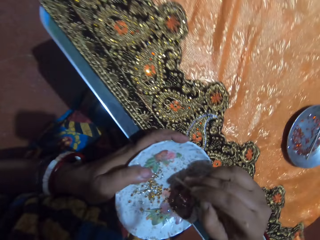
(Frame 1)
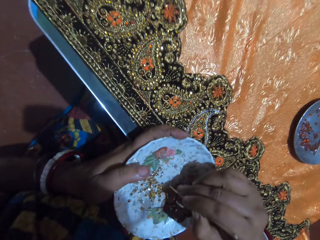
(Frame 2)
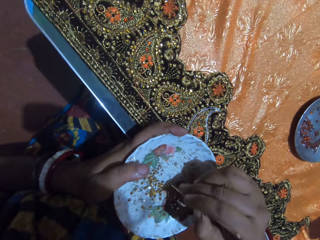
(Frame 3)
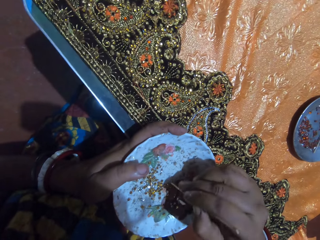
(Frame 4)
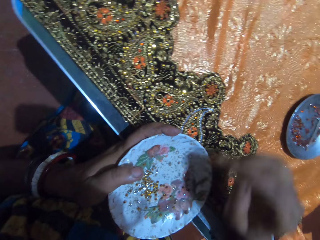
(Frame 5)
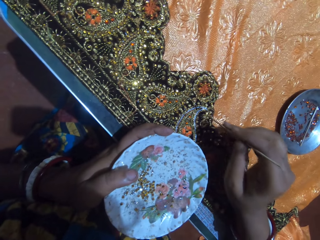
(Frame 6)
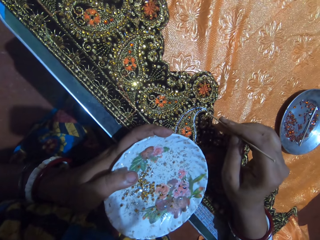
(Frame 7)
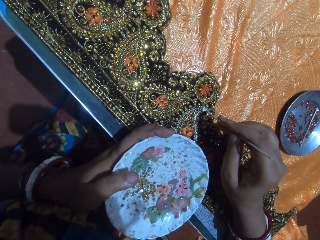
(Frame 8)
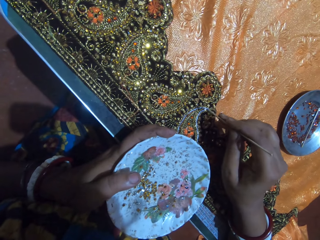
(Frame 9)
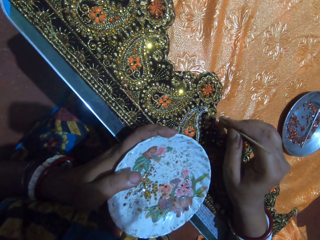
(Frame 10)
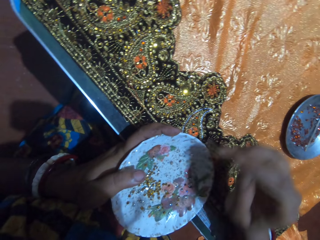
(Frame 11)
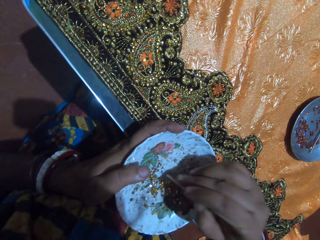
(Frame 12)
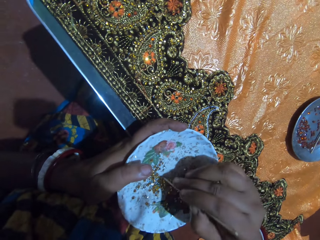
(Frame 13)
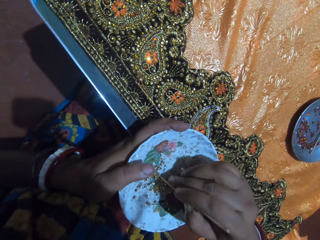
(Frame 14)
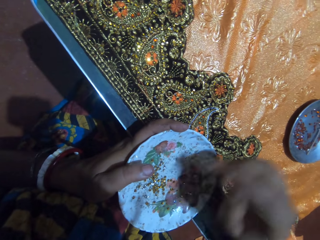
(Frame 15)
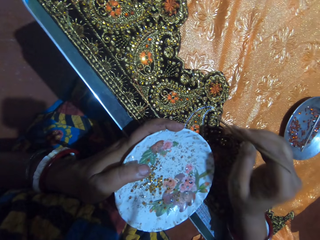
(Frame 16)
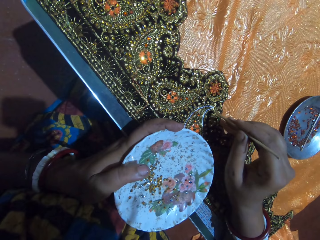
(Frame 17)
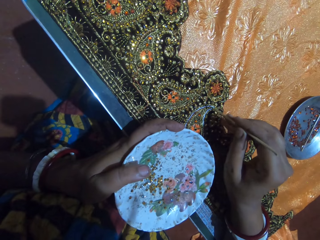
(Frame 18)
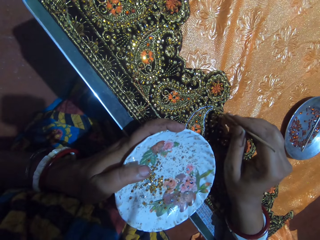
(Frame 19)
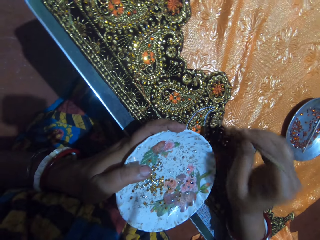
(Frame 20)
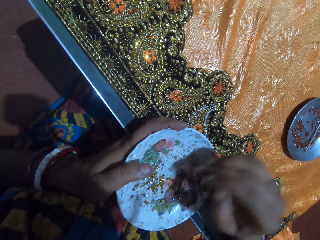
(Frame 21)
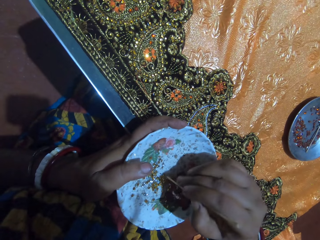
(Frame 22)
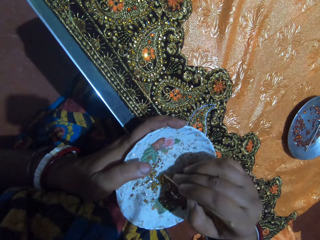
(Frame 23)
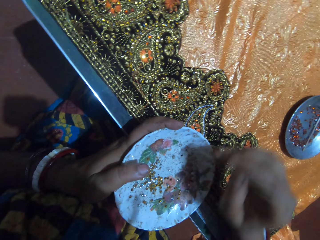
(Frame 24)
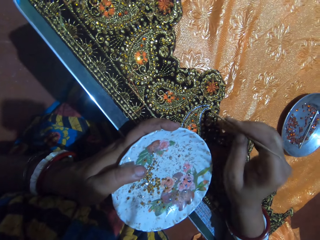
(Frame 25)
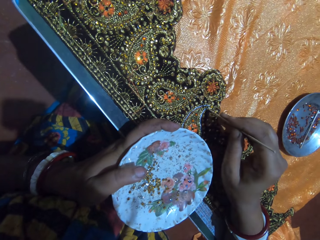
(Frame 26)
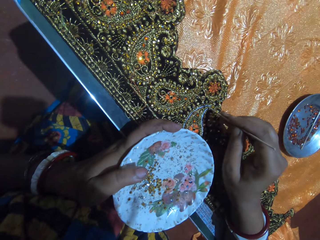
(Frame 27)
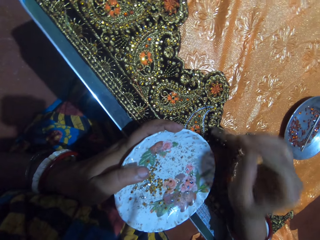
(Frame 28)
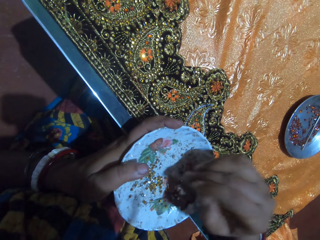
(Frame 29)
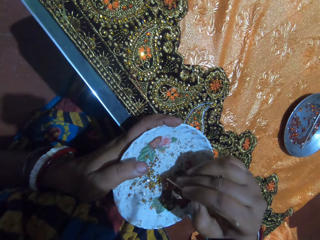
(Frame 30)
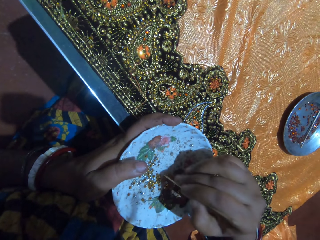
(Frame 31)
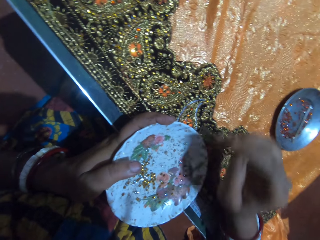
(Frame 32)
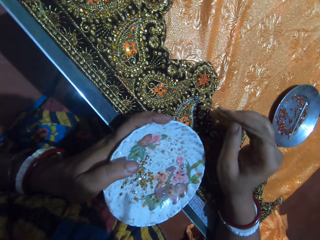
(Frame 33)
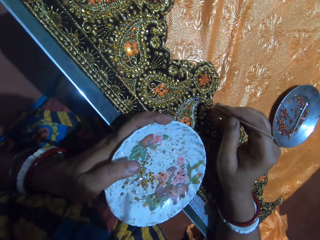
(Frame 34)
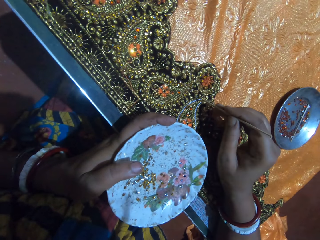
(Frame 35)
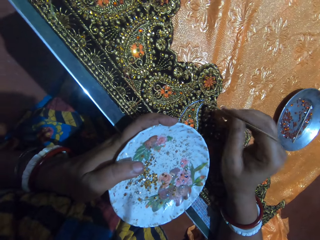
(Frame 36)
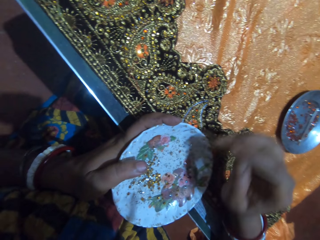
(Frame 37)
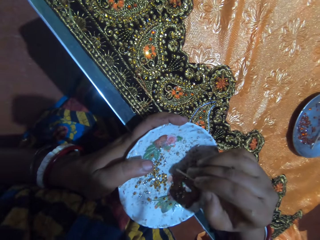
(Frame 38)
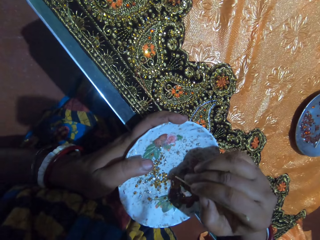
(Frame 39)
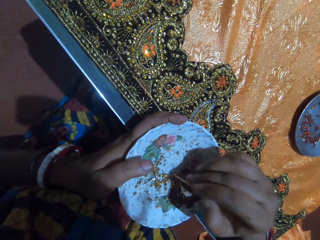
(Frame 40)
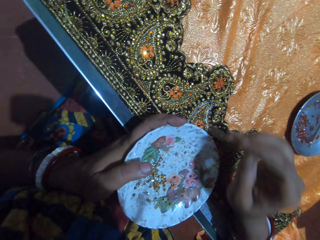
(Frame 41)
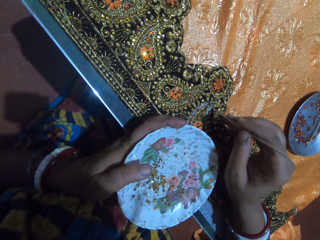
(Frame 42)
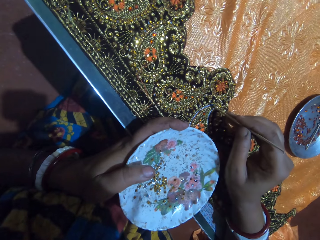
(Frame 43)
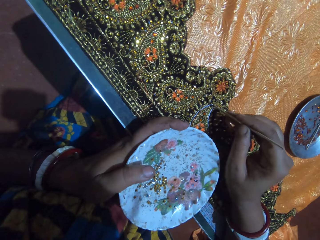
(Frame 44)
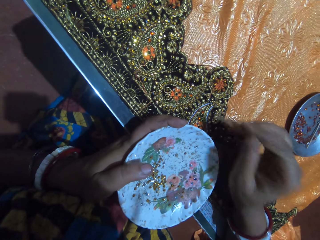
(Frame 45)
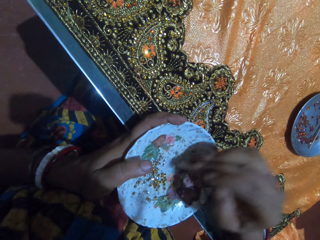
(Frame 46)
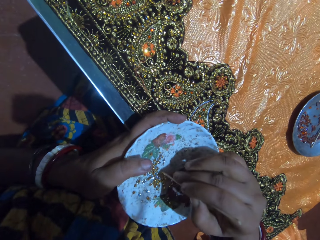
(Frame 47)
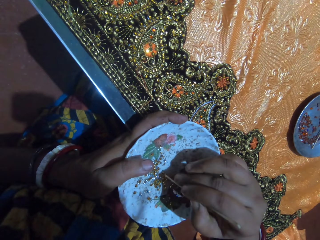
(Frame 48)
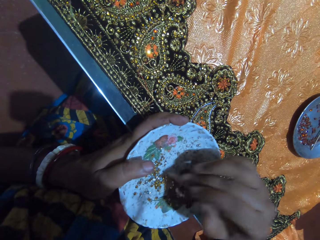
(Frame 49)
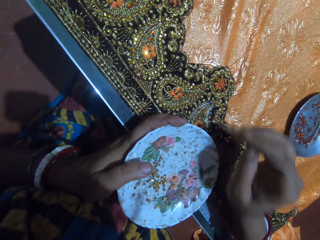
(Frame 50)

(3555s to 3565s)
The camera wearer picks a rhinestone from the plate in her left hand with the pick-stick in her right hand. She stones the cloth on the table with the rhinestone attached to the pick-stick in her right hand. She picks a rhinestone from the plate in her left hand with the pick-stick in her right hand. She stones the cloth on the table with the rhinestone attached to the pick-stick in her right hand. She picks a rhinestone from the plate in her left hand with the pick-stick in her right hand. She stones the cloth on the table with the rhinestone attached to the pick-stick in her right hand. She picks a rhinestone from the plate in her left hand with the pick-stick in her right hand. She stones the cloth on the table with the rhinestone attached to the pick-stick in her right hand. She picks a rhinestone from the plate in her left hand with the pick-stick in her right hand. She stones the cloth on the table with the rhinestone attached to the pick-stick in her right hand. She picks a rhinestone from the plate in her left hand with the pick-stick in her right hand.

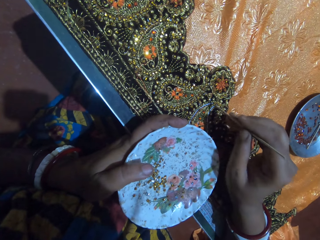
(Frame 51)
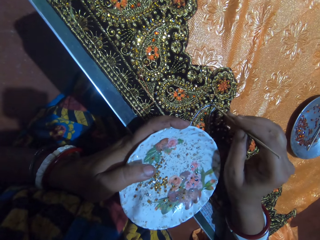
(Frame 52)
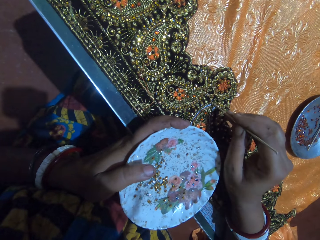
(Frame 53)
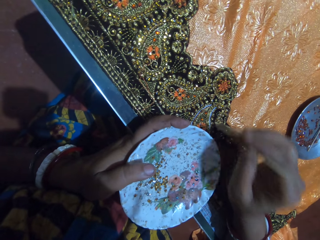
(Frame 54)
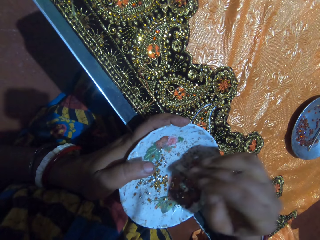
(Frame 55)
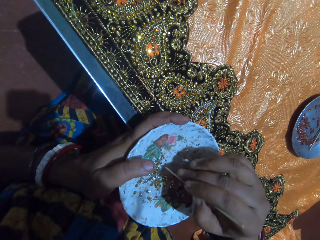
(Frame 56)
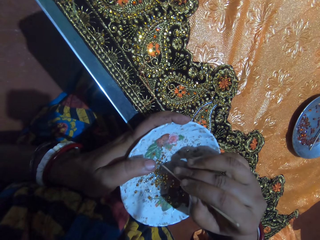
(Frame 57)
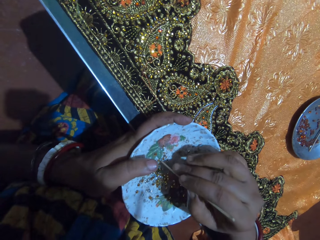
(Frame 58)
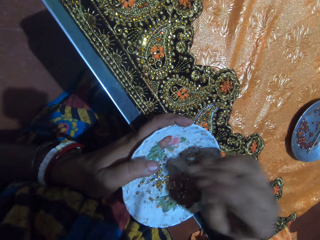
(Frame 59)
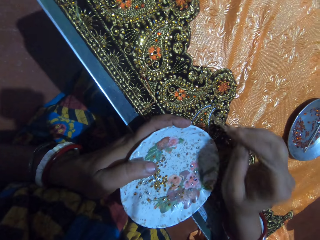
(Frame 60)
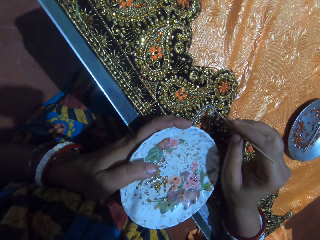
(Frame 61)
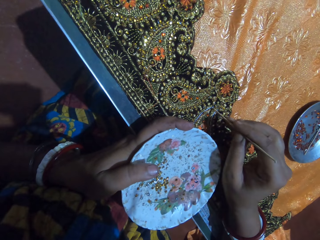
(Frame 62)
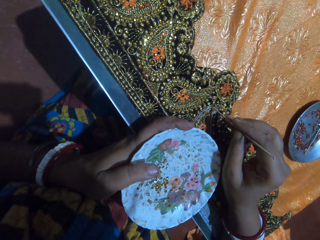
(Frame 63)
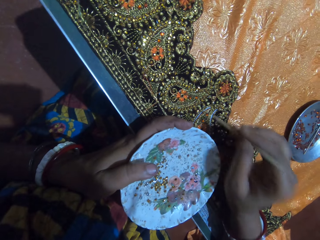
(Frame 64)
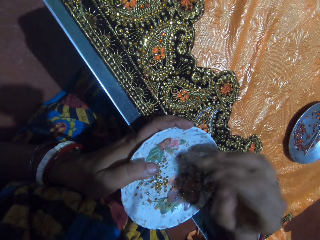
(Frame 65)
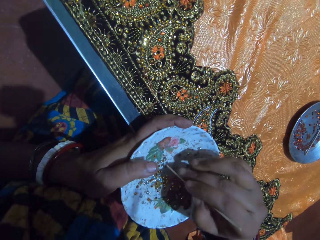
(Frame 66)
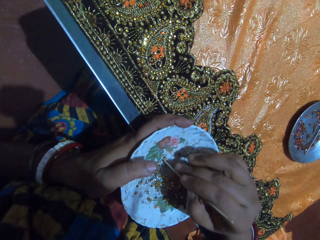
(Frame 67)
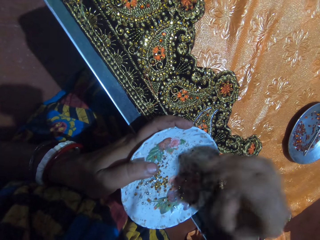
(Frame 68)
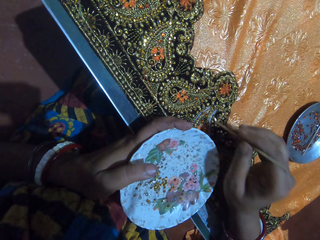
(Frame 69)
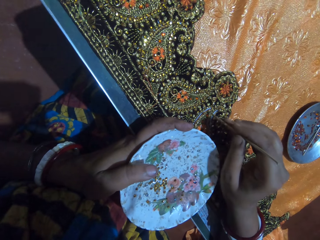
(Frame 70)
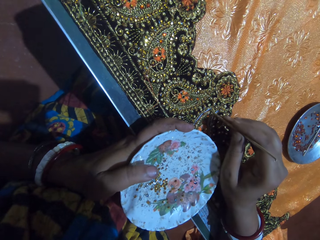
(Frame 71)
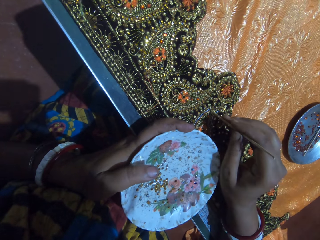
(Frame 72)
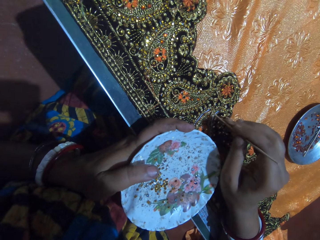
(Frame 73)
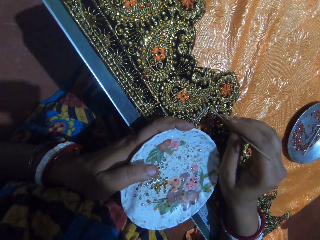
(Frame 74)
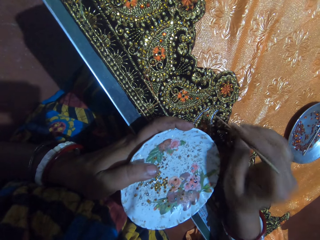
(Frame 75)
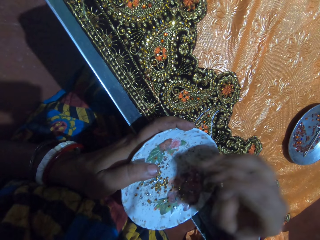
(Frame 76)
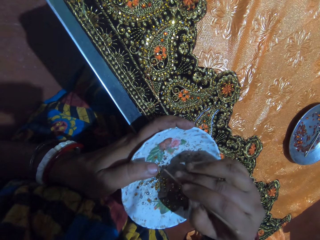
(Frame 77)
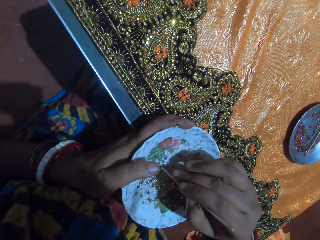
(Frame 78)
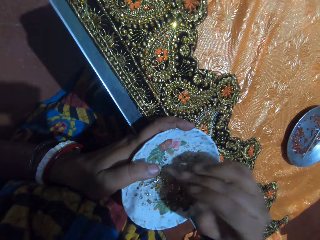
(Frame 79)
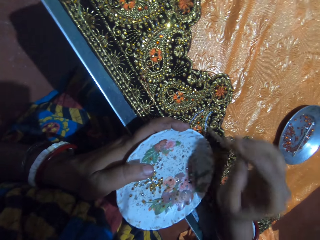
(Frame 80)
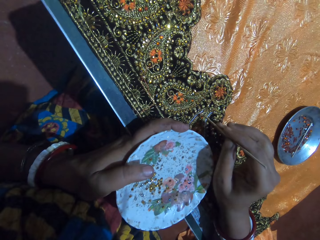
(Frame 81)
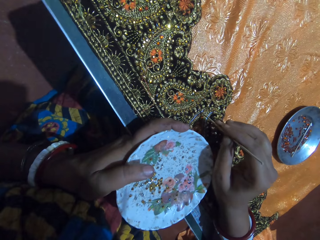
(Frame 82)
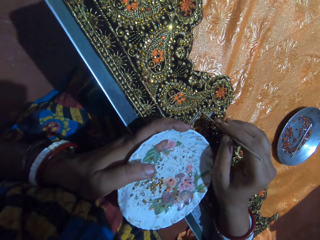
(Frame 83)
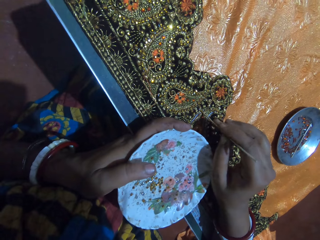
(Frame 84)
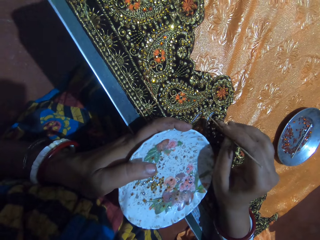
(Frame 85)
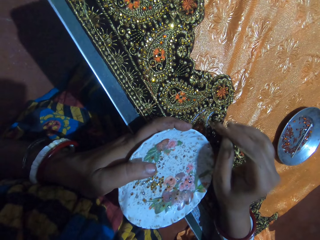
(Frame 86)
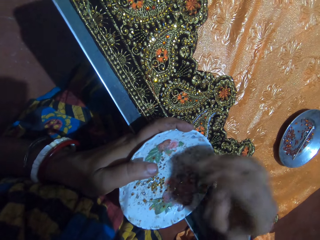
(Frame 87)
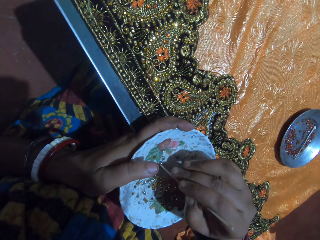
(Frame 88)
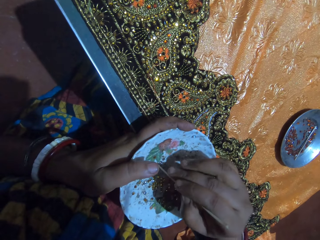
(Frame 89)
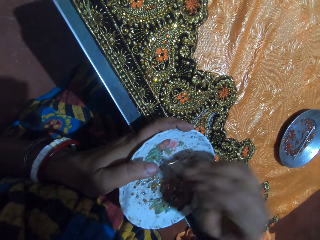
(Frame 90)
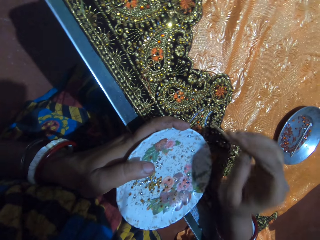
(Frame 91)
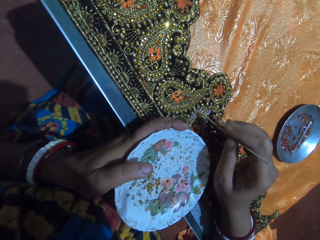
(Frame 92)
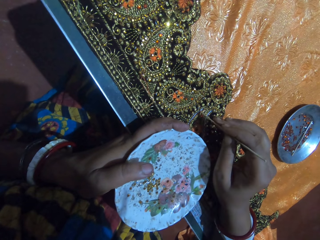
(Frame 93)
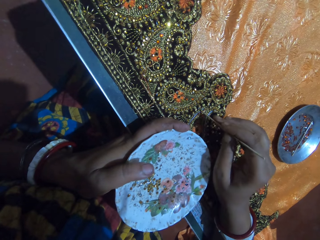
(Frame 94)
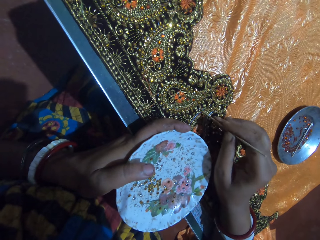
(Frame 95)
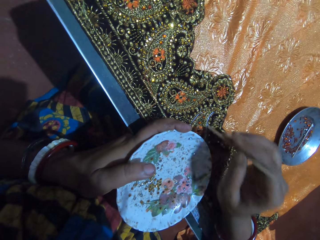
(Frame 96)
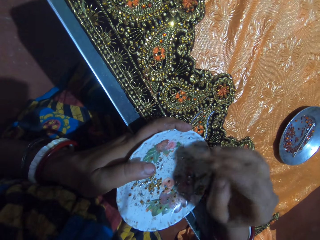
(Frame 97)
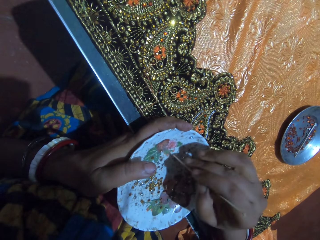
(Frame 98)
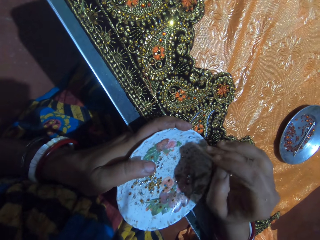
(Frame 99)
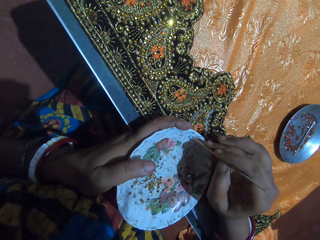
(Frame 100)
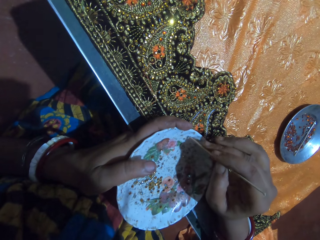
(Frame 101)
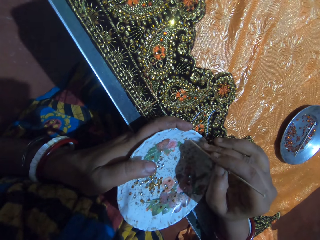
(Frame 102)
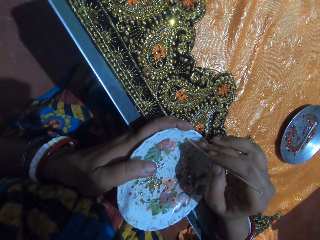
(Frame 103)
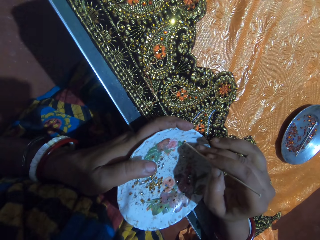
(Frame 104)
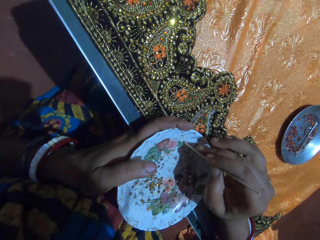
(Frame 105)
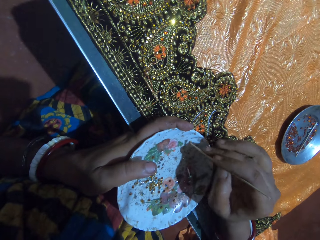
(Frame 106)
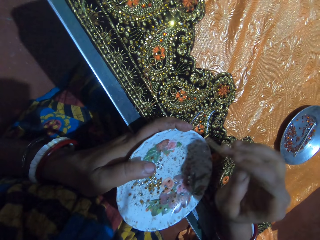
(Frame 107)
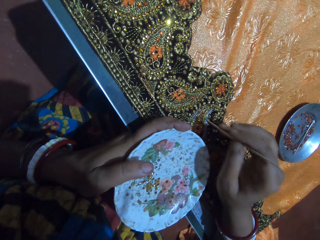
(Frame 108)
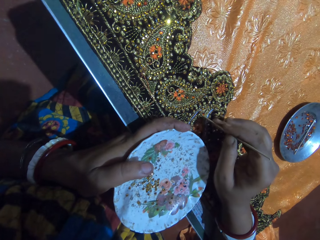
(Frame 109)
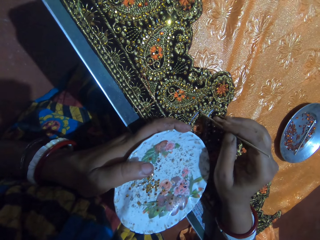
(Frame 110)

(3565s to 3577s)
The camera wearer stones the cloth on the table with the rhinestone attached to the pick-stick in her right hand. She picks a rhinestone from the plate in her left hand with the pick-stick in her right hand. She stones the cloth on the table with the rhinestone attached to the pick-stick in her right hand. She picks a rhinestone from the plate in her left hand with the pick-stick in her right hand. She stones the cloth on the table with the rhinestone attached to the pick-stick in her right hand. She picks a rhinestone from the plate in her left hand with the pick-stick in her right hand. She stones the cloth on the table with the rhinestone attached to the pick-stick in her right hand. She picks a rhinestone from the plate in her left hand with the pick-stick in her right hand. She stones the cloth on the table with the rhinestone attached to the pick-stick in her right hand. She picks a rhinestone from the plate in her left hand with the pick-stick in her right hand.
